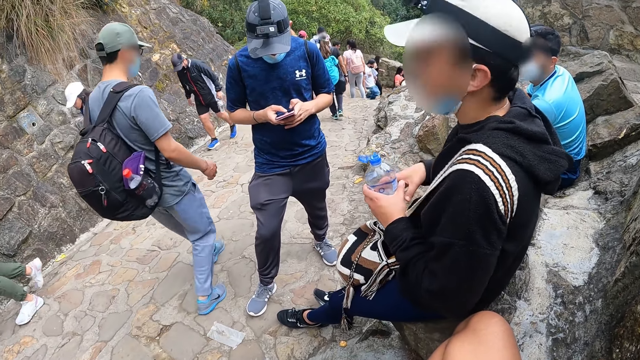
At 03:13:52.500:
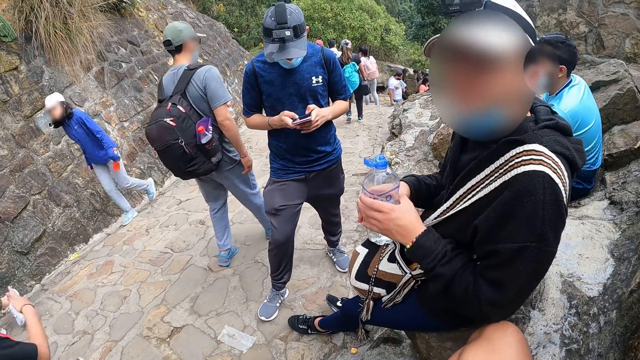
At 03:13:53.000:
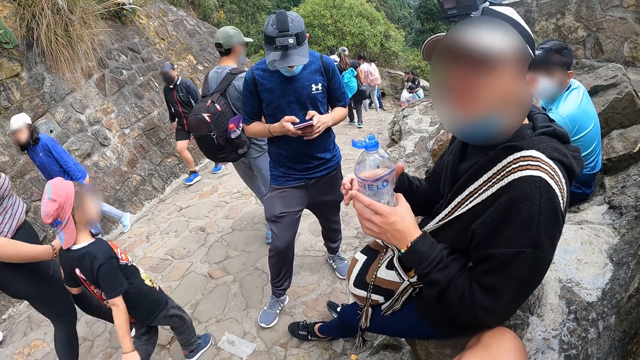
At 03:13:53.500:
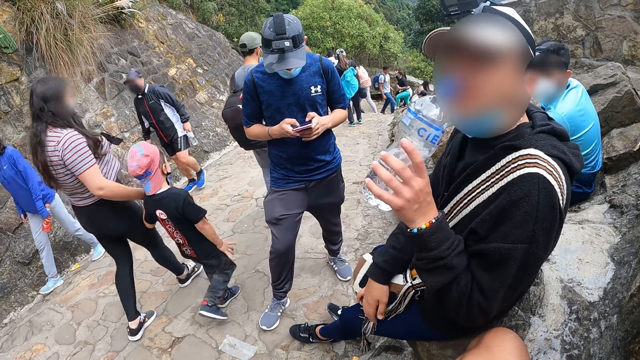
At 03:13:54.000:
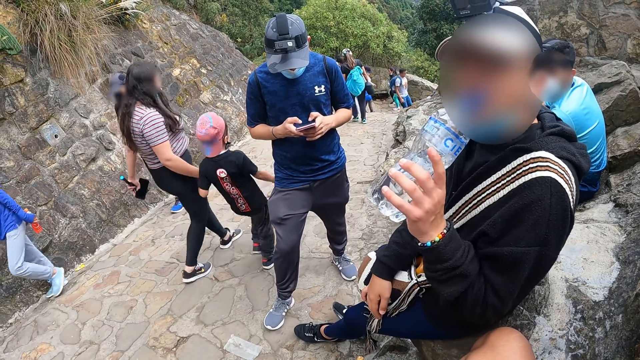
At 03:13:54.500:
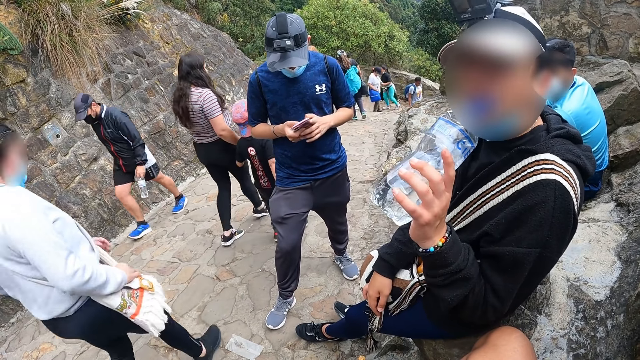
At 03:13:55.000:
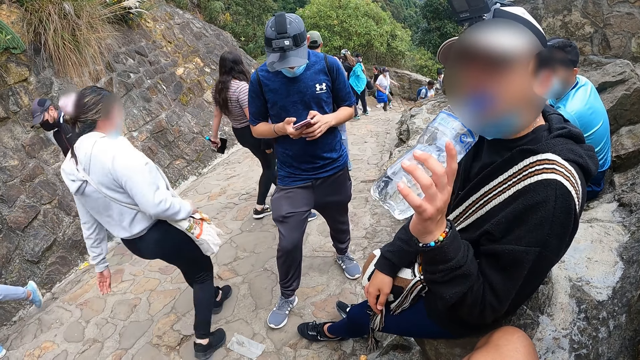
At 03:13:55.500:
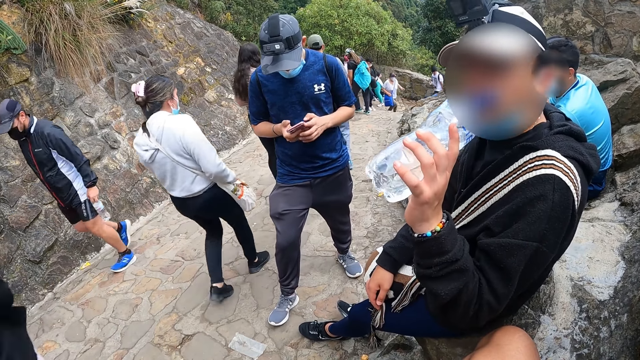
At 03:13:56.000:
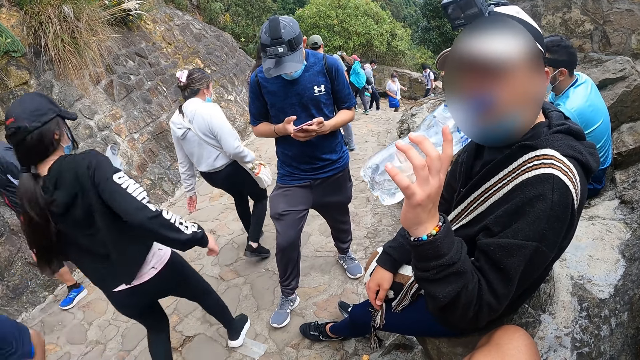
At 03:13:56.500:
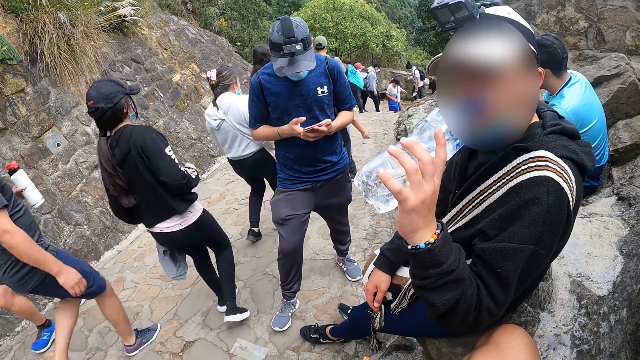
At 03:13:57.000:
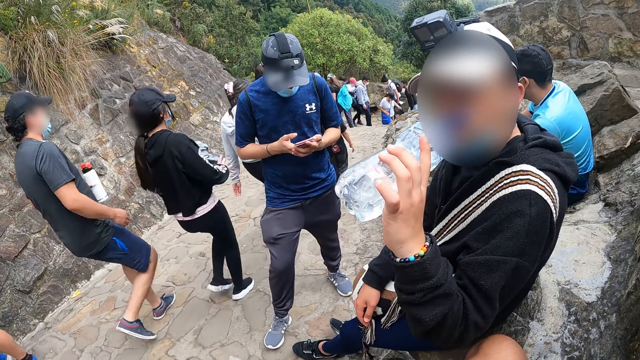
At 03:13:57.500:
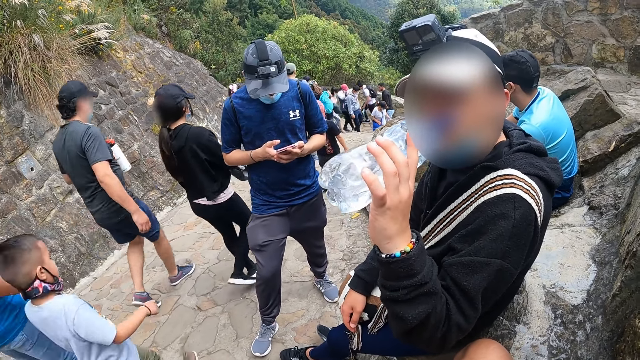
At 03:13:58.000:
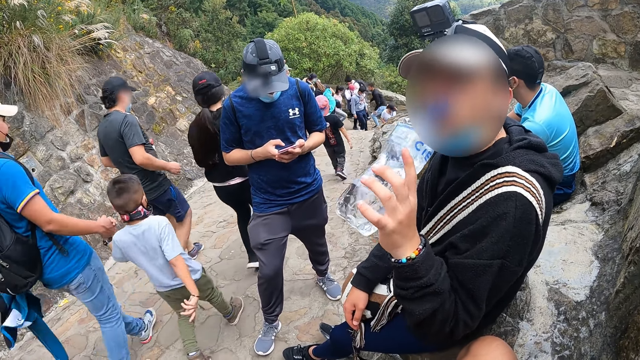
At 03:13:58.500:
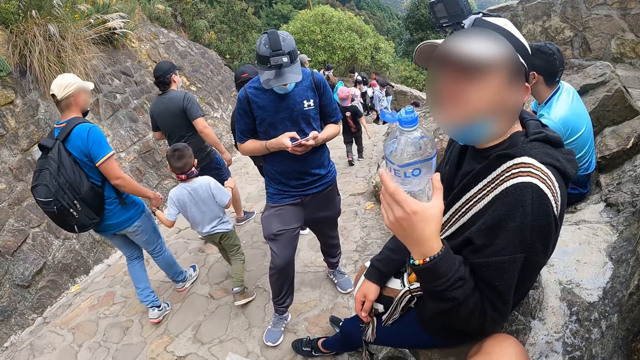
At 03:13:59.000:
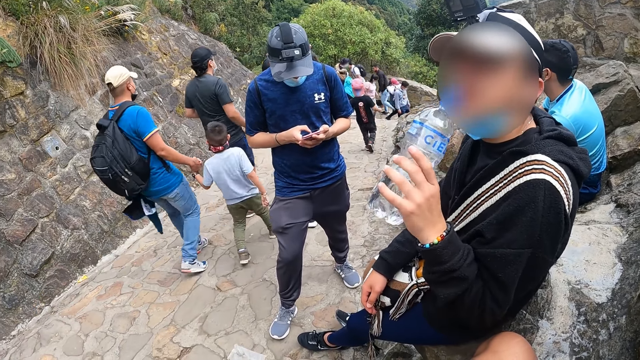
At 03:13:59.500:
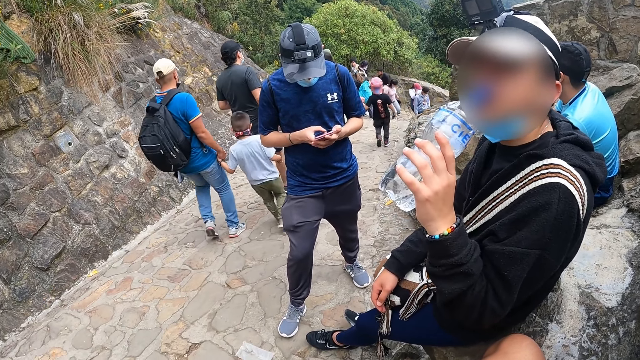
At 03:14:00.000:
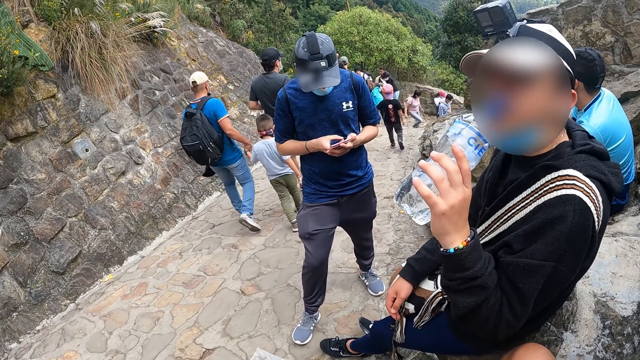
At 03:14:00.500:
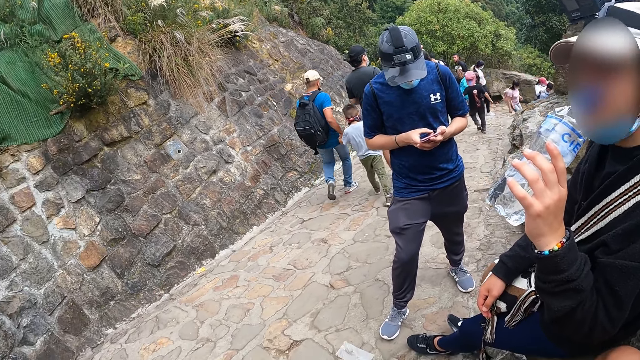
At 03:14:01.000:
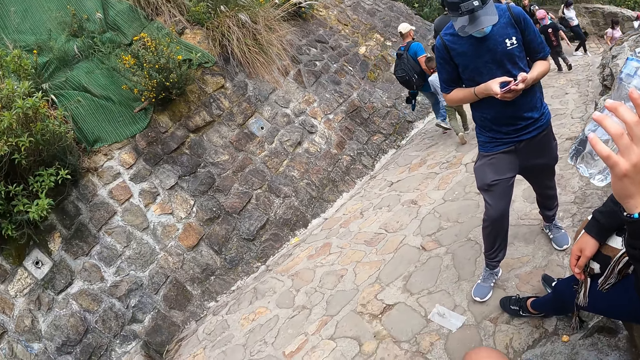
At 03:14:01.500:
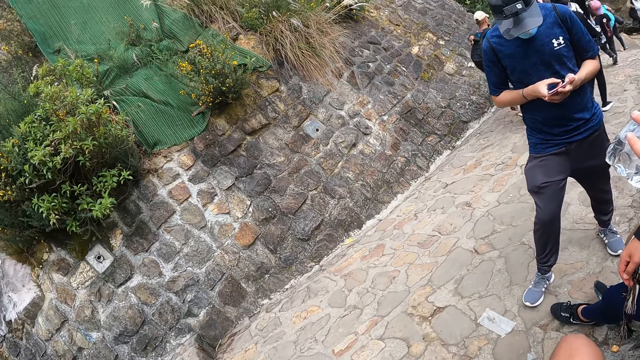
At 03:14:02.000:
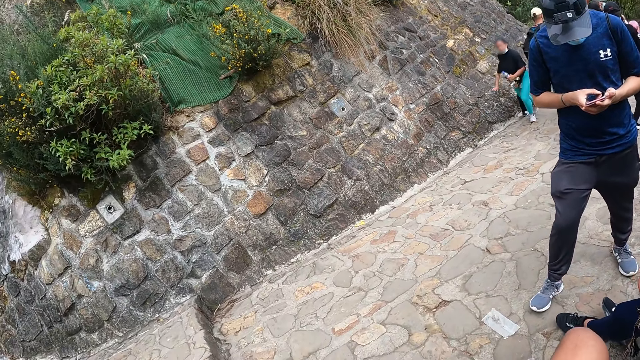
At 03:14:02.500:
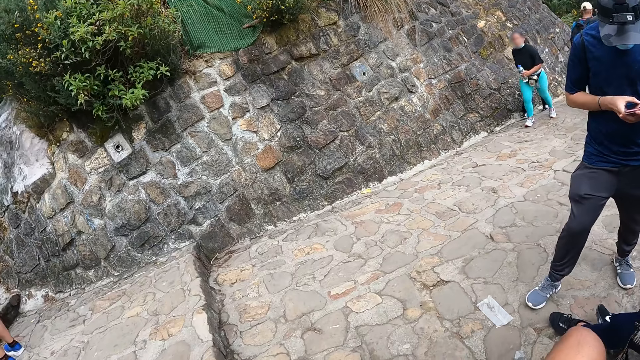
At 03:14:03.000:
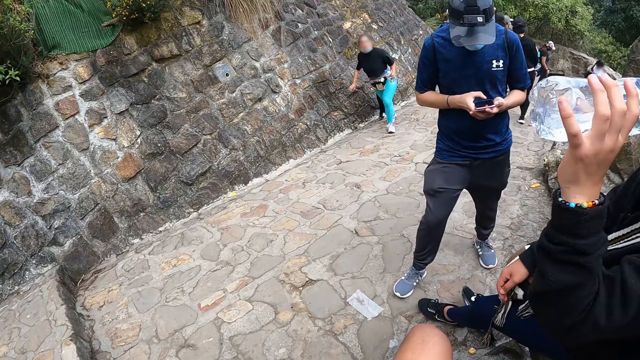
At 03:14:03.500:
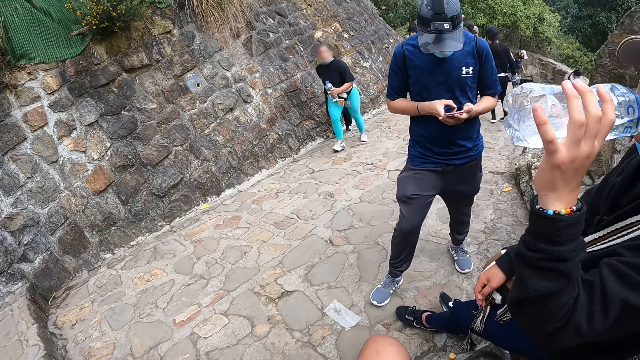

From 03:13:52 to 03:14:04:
The camera wearer converses with a man. The man looks around. The man drinks from the bottle in his left hand.

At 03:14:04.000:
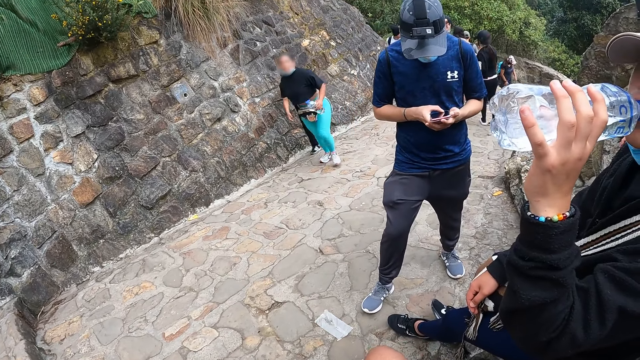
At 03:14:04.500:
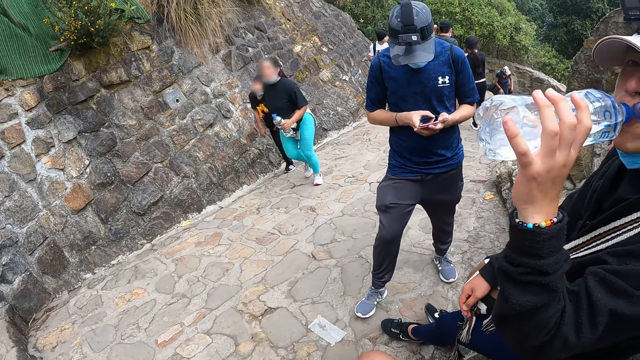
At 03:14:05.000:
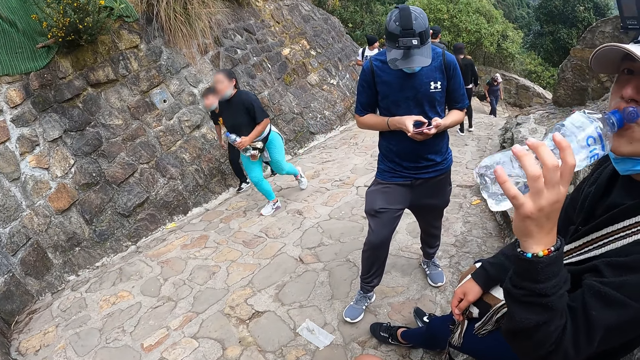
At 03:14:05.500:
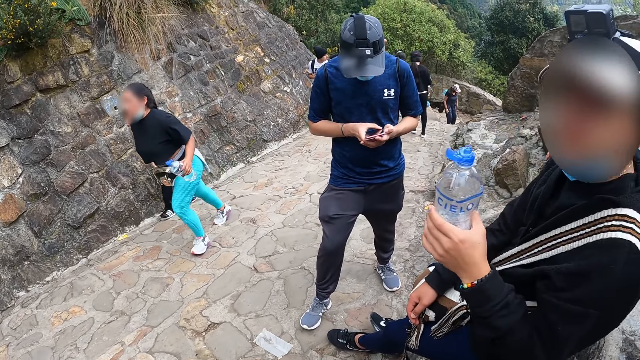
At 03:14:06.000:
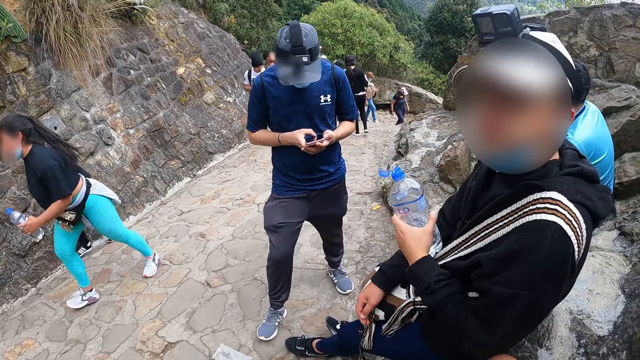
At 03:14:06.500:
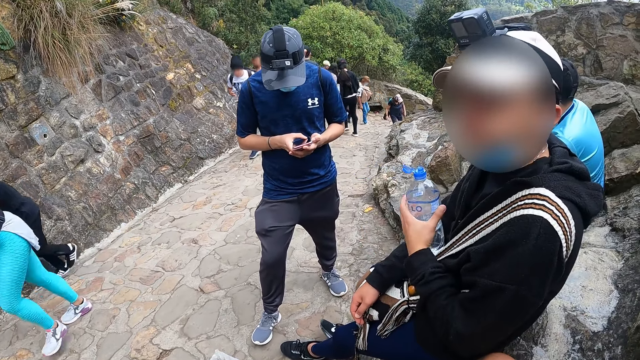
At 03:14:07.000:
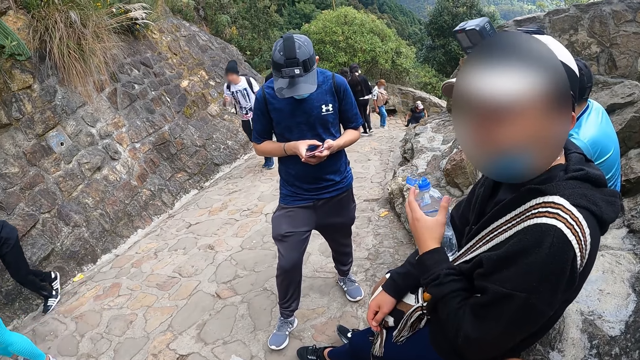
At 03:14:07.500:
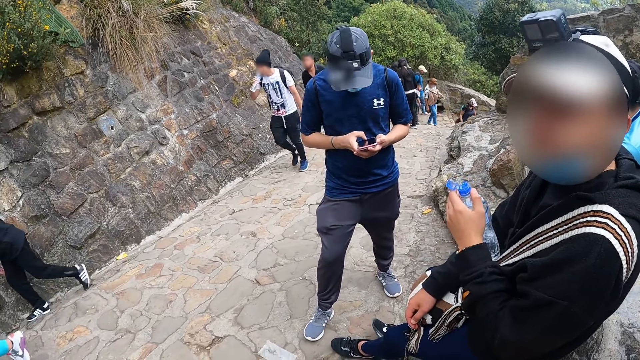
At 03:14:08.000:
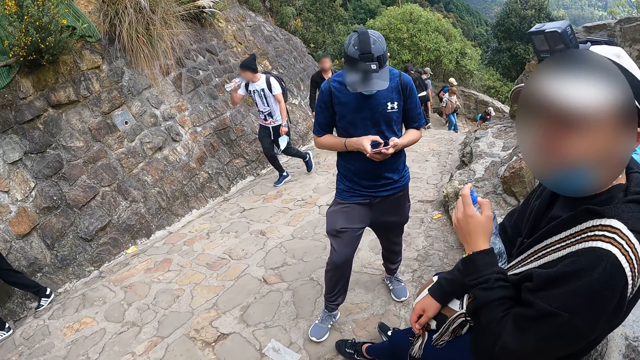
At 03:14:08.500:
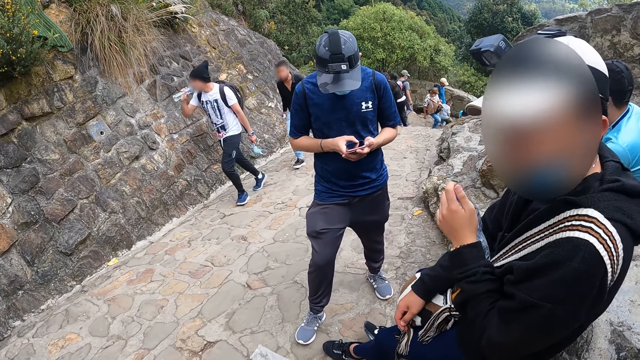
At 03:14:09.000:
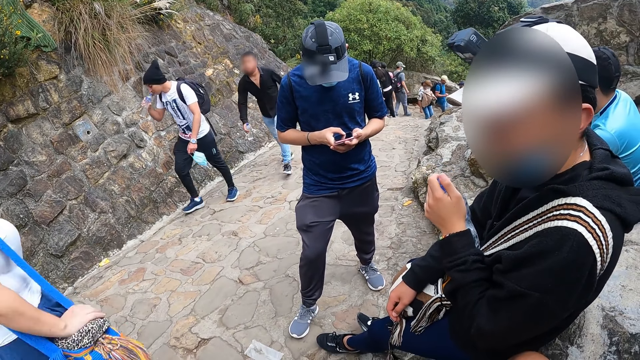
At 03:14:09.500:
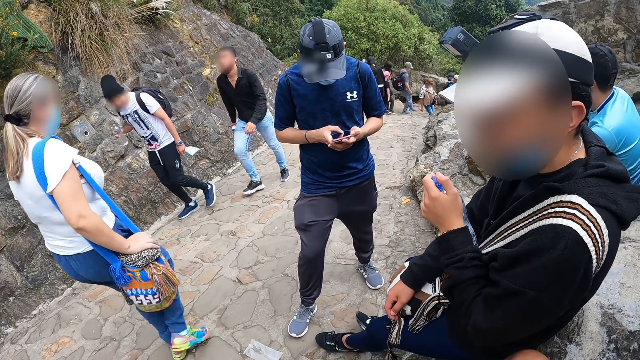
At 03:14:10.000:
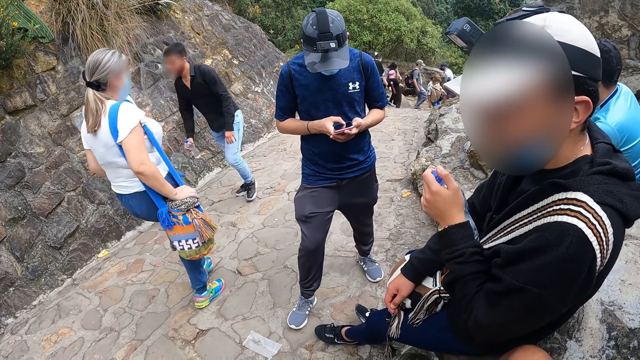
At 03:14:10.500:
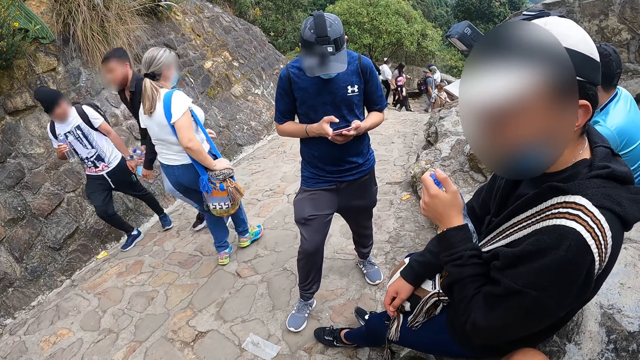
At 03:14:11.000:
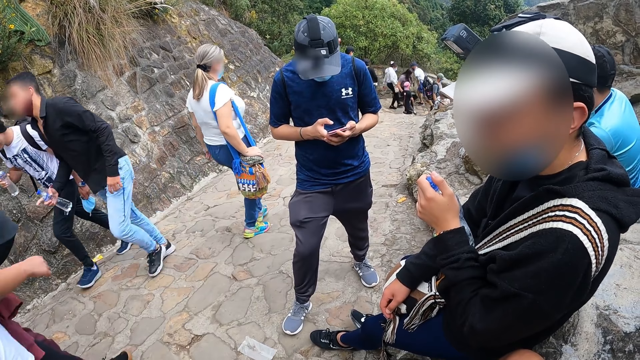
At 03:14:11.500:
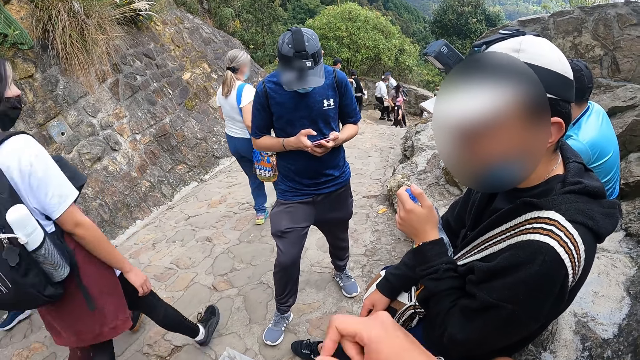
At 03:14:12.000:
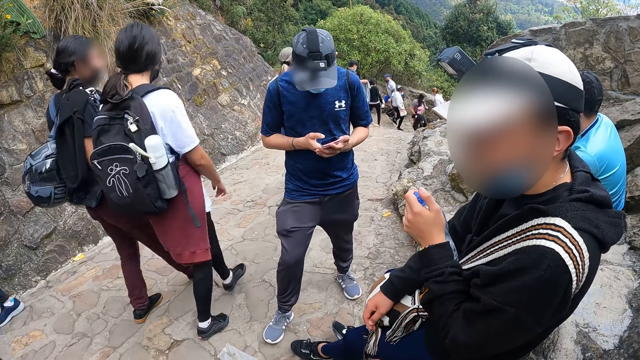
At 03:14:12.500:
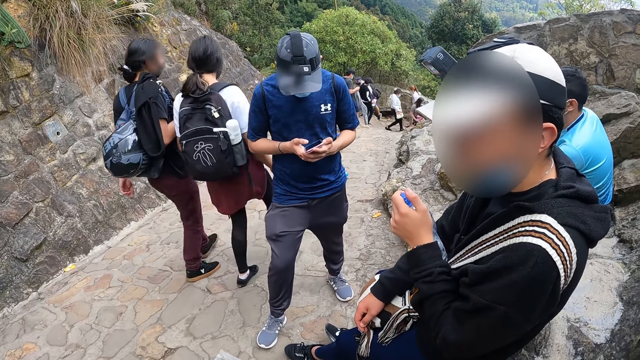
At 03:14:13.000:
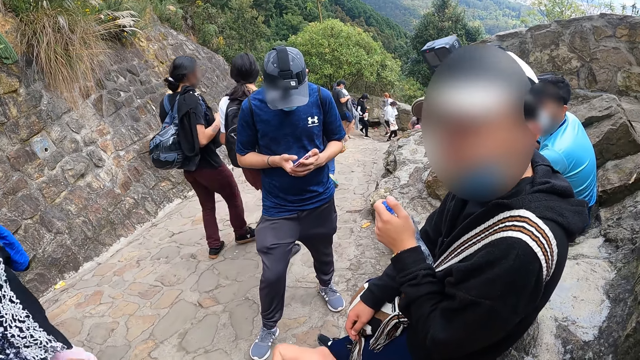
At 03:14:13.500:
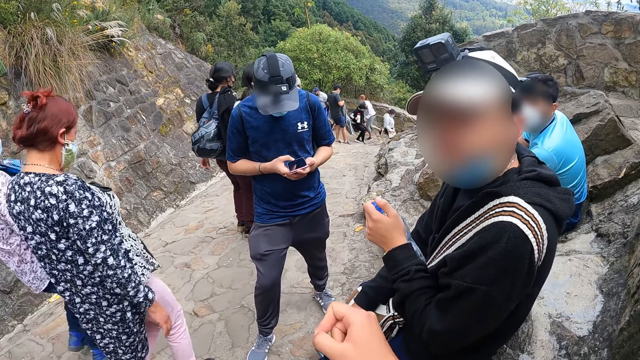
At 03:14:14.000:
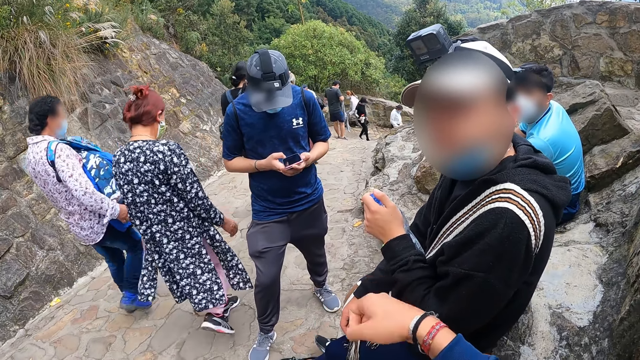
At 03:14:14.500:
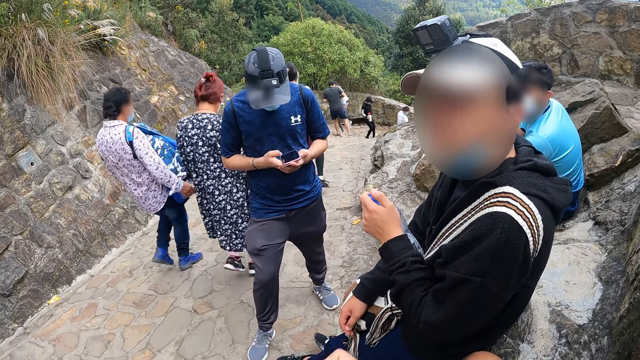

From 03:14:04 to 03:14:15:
A man covers the bottle with his left hand.
